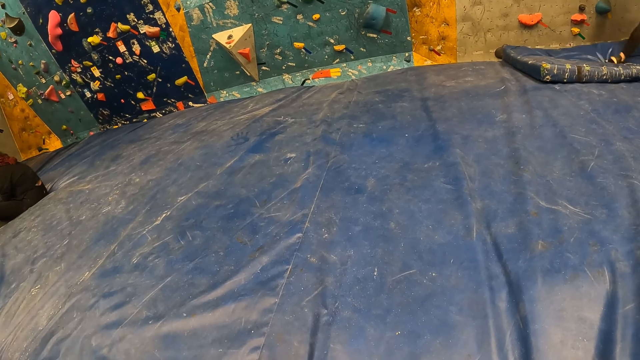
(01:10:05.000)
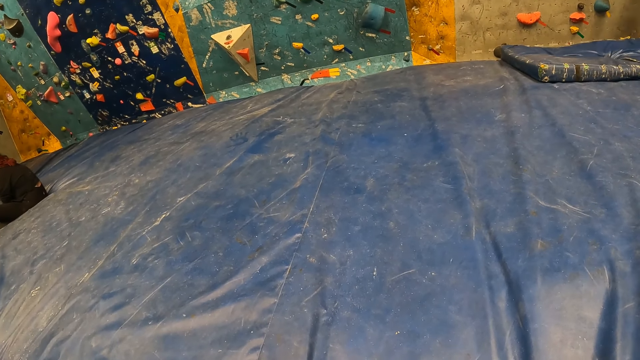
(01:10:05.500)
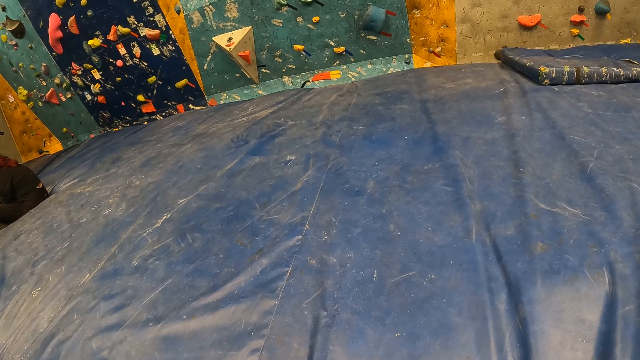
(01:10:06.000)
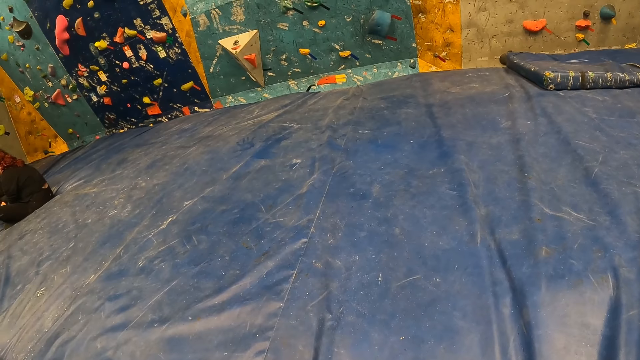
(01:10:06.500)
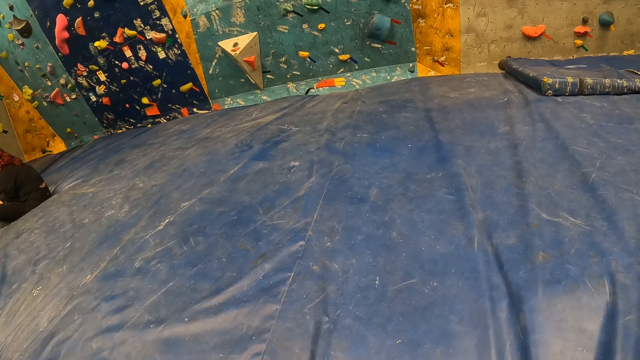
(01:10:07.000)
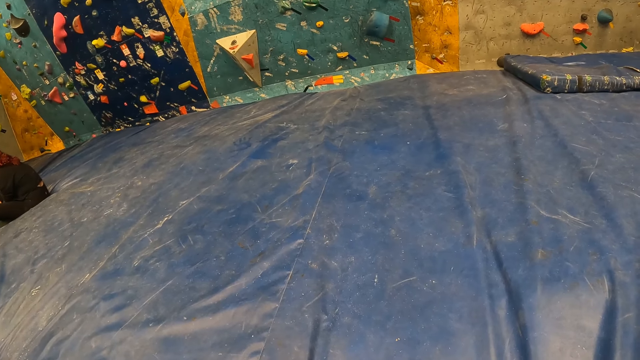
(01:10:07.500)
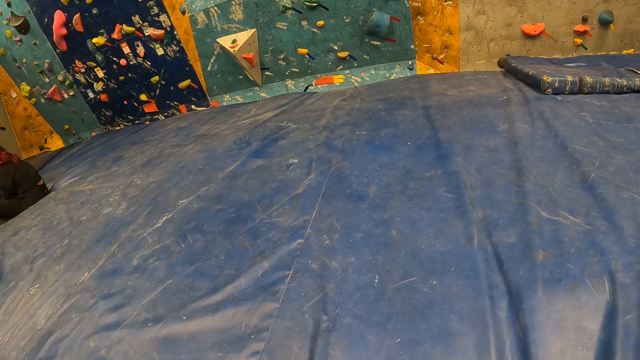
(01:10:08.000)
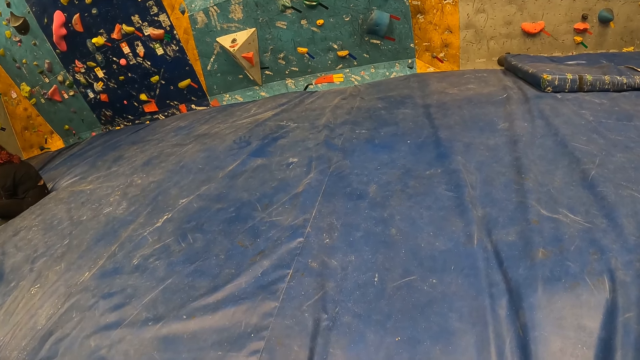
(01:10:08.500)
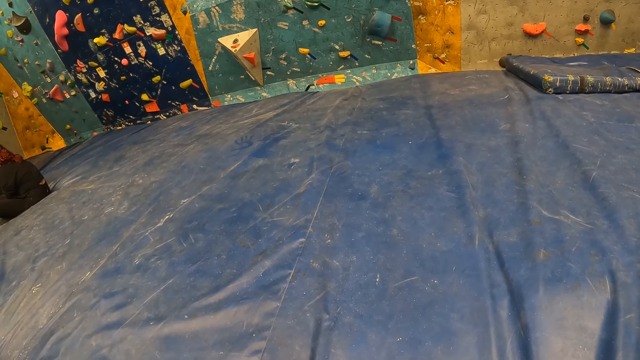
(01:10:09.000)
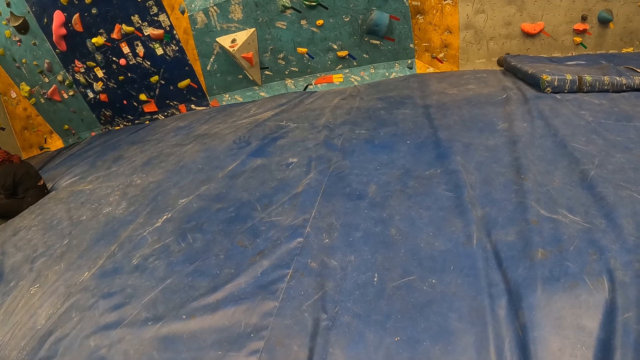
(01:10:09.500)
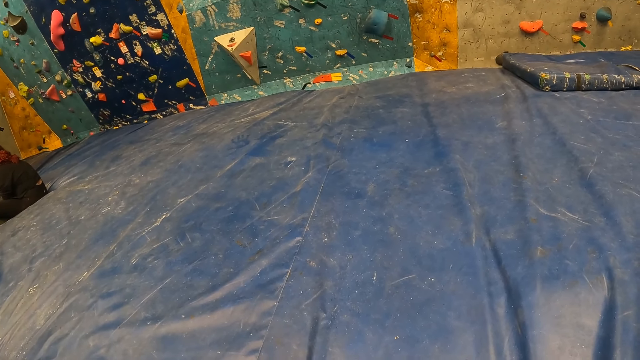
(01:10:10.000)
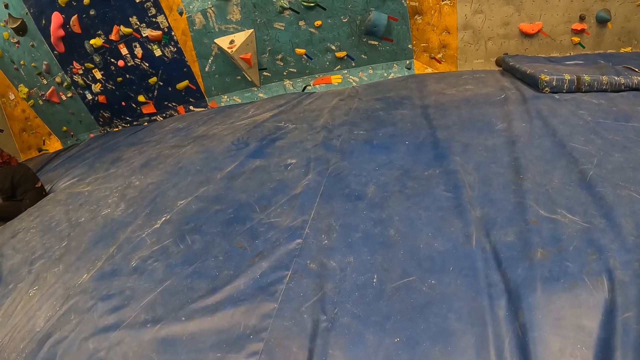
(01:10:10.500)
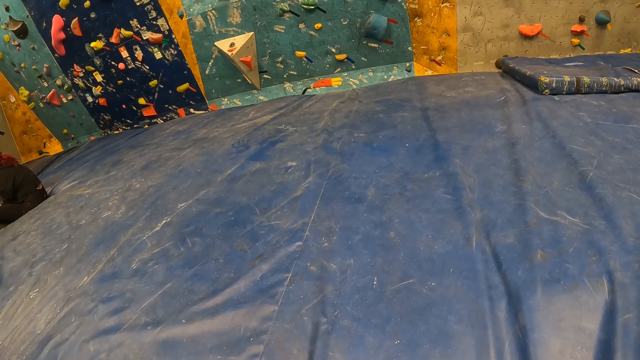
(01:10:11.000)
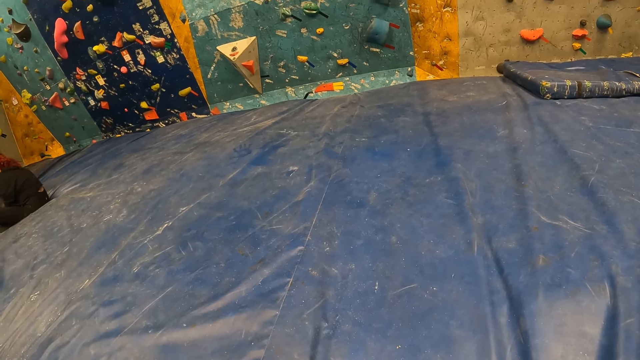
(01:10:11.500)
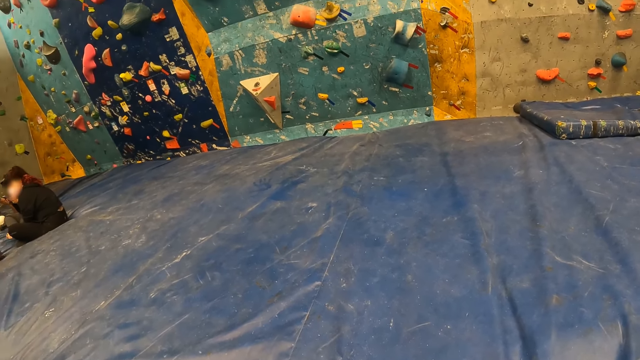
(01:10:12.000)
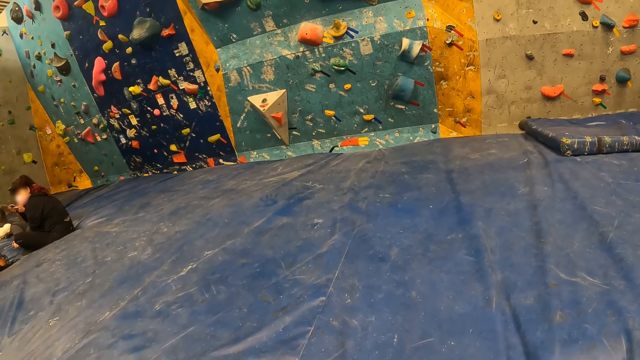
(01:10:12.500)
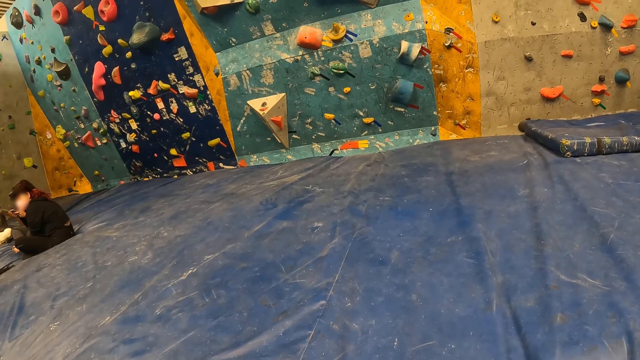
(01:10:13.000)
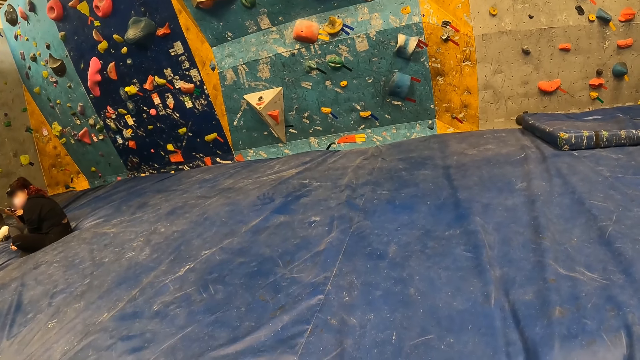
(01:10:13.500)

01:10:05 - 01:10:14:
The camera wearer looks around the room.

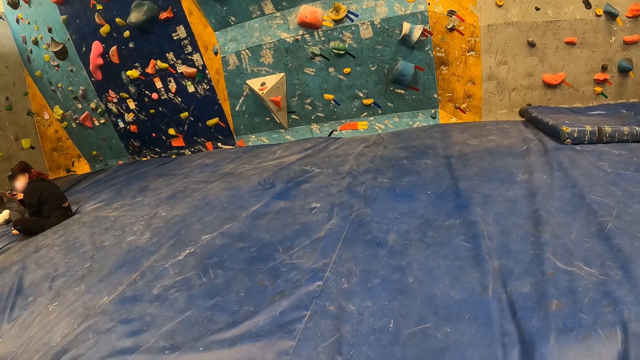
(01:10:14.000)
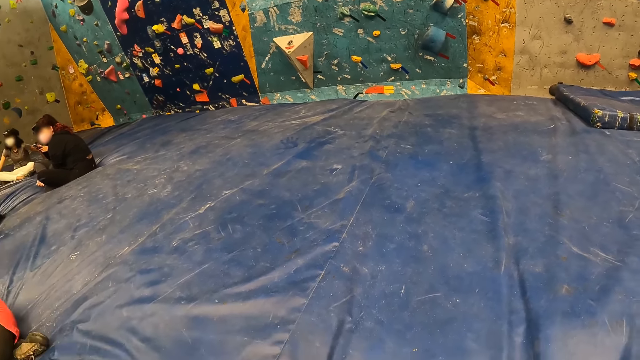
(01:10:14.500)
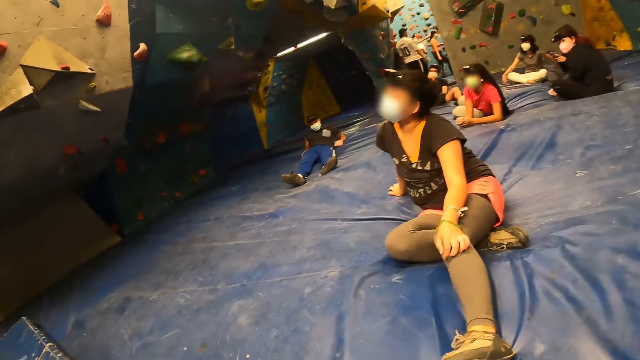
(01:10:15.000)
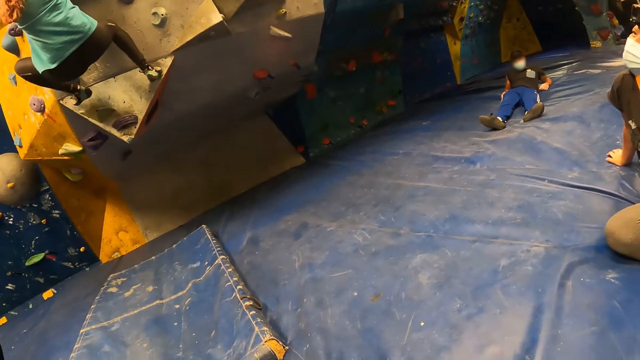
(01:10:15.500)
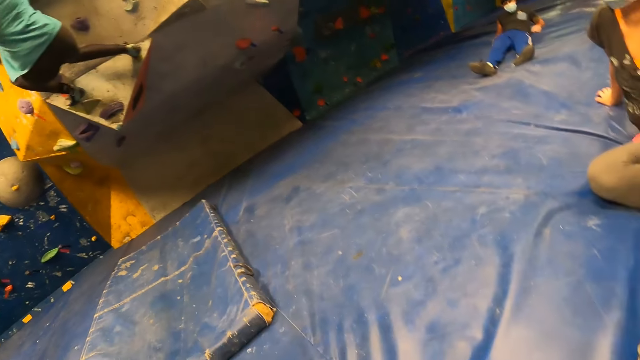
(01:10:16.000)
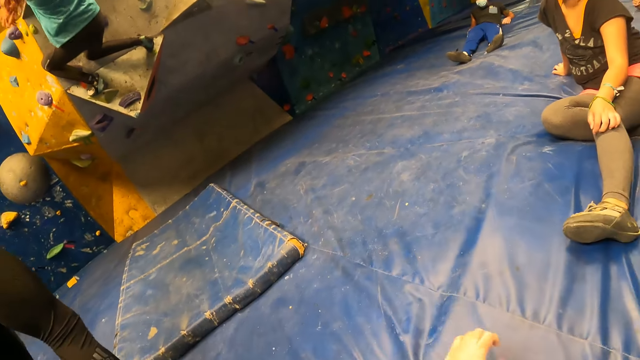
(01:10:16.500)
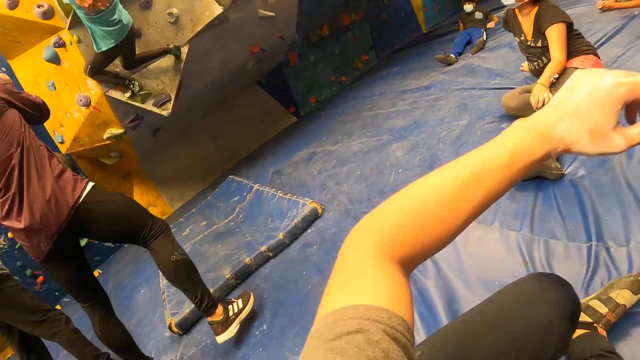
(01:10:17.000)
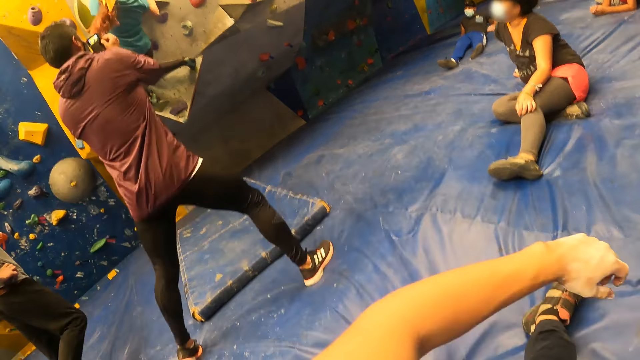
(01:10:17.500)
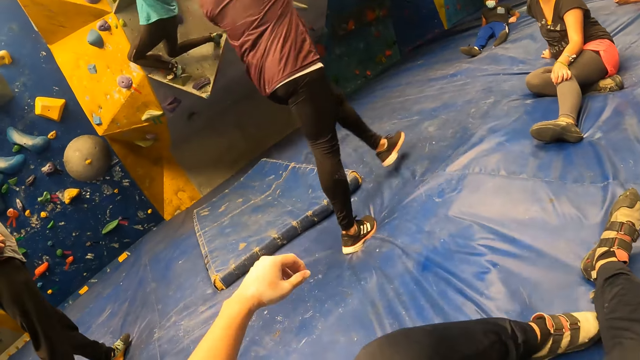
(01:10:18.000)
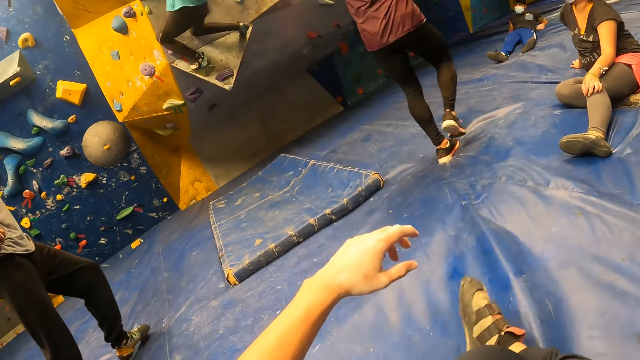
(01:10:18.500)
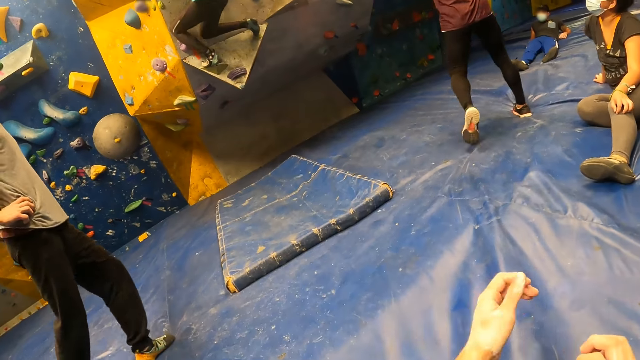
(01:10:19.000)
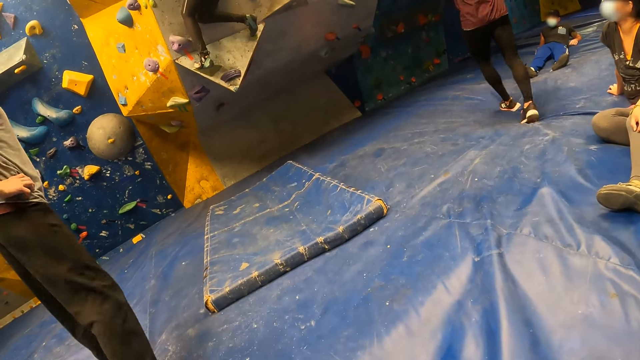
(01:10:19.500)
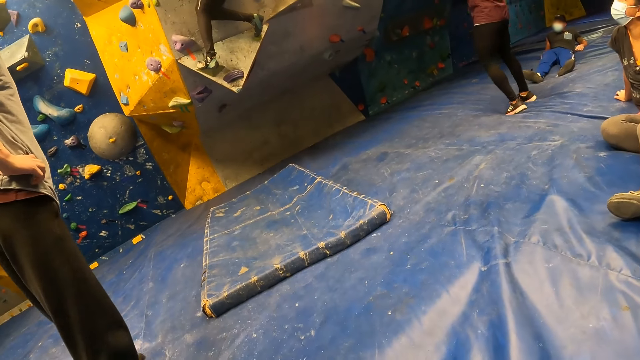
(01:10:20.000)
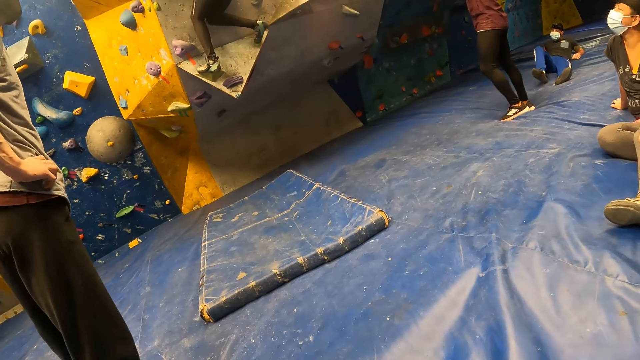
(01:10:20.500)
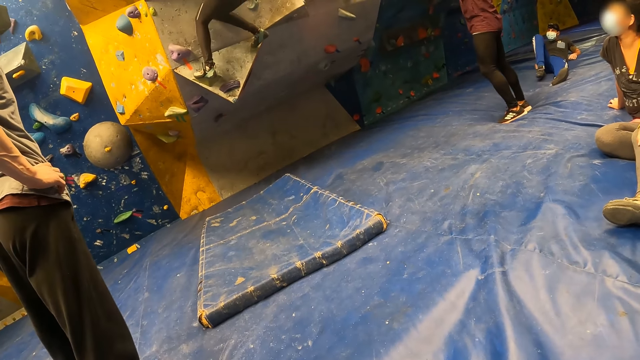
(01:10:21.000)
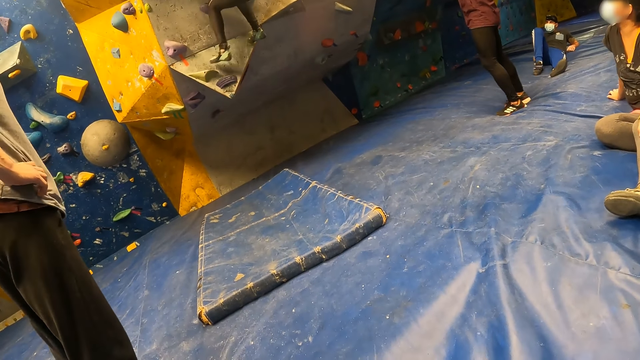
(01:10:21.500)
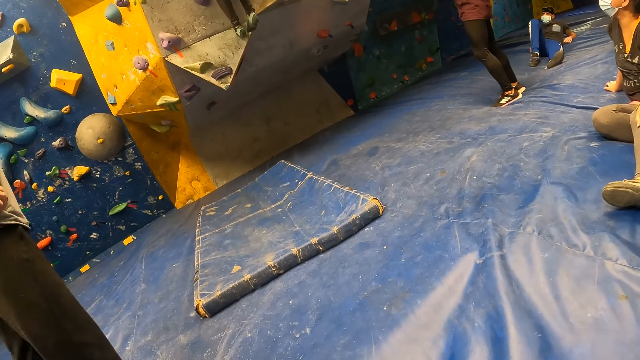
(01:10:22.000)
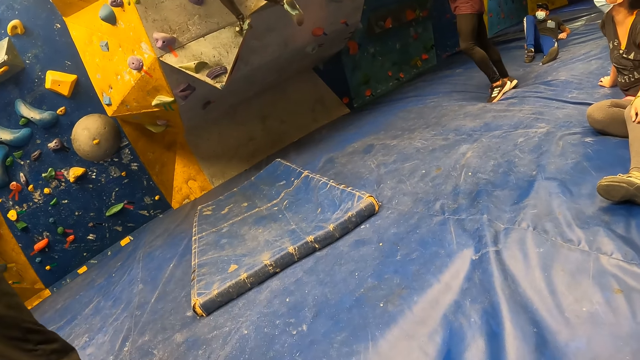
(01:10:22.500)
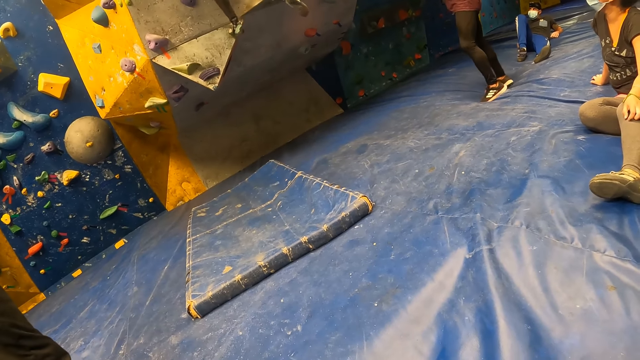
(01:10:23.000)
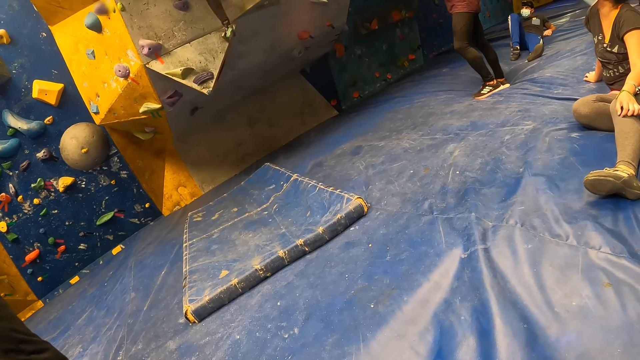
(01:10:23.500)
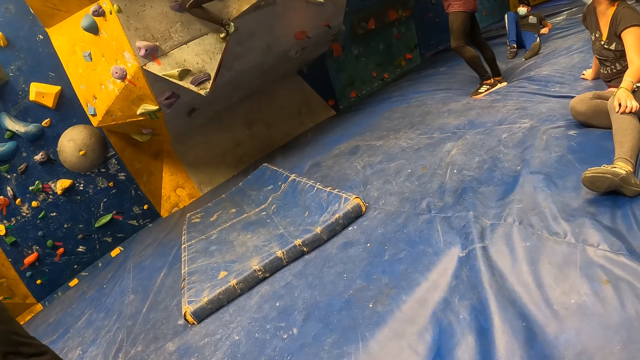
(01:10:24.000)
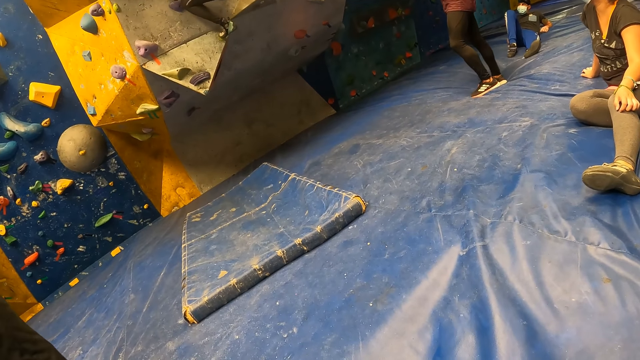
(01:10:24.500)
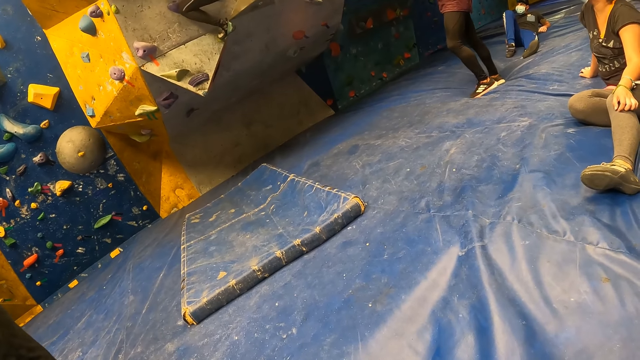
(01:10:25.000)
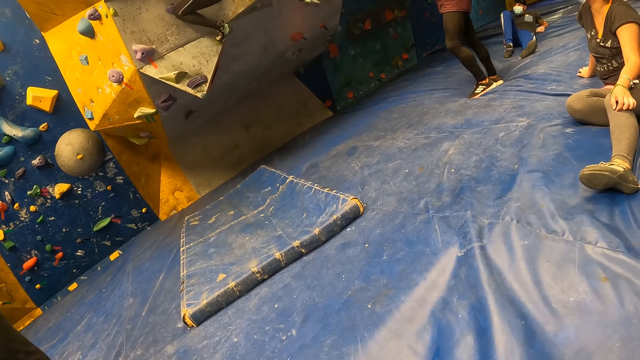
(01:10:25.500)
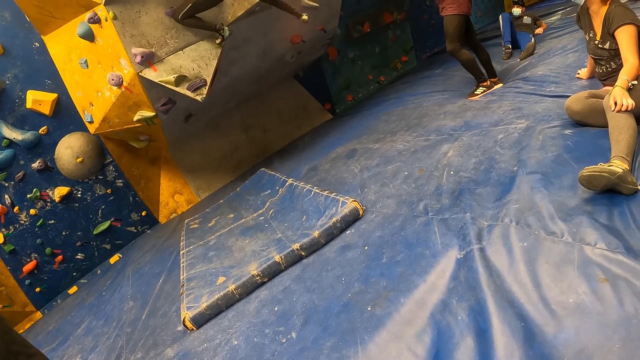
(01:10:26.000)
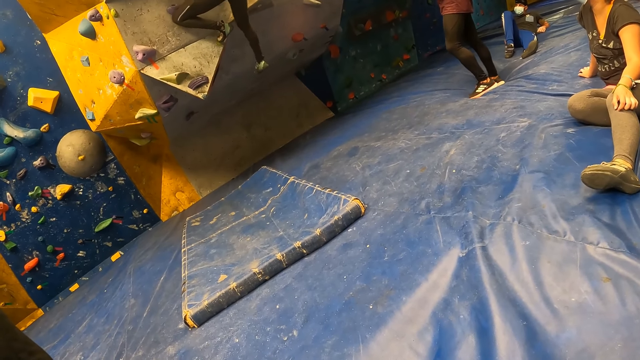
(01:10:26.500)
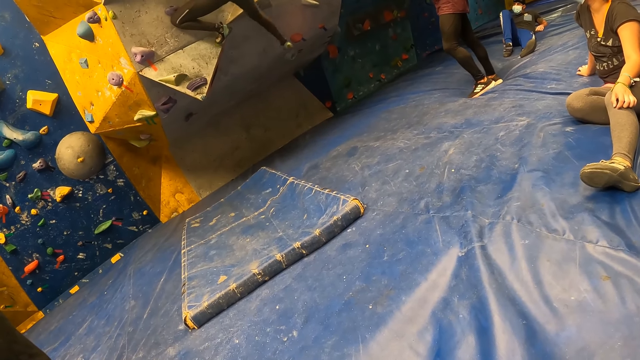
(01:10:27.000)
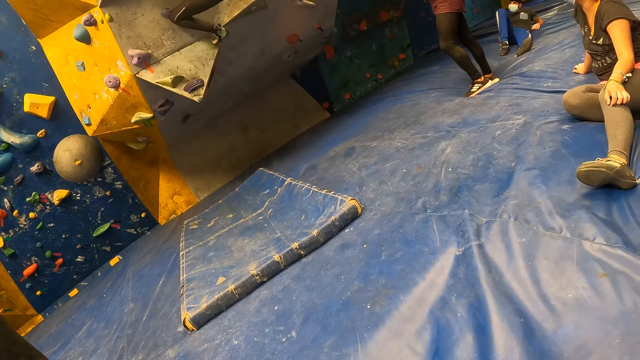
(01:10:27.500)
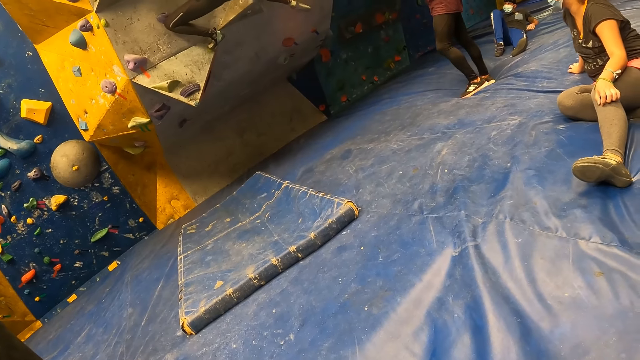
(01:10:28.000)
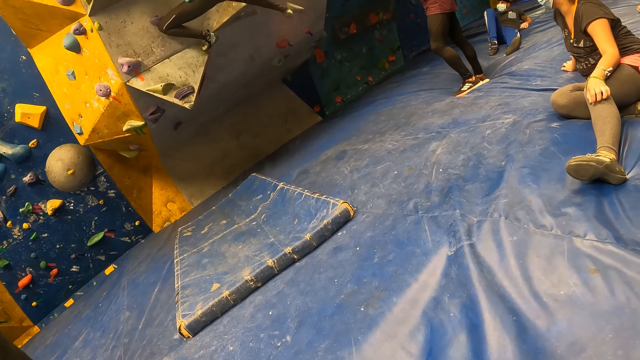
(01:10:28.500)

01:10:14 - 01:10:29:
A woman climbs a bouldering wall or climbing wall with both hands. A man presses a phone in his hands with both hands and moves towards the bouldering wall. The camera wearer sits on the blue mattress. The woman climbs the climbing wall.
